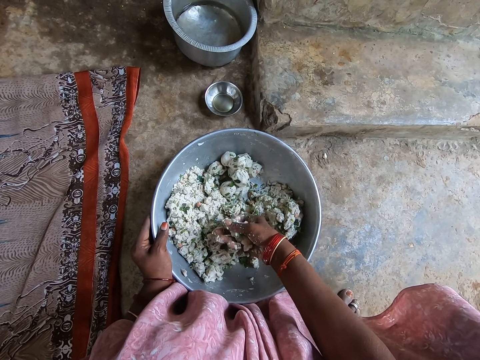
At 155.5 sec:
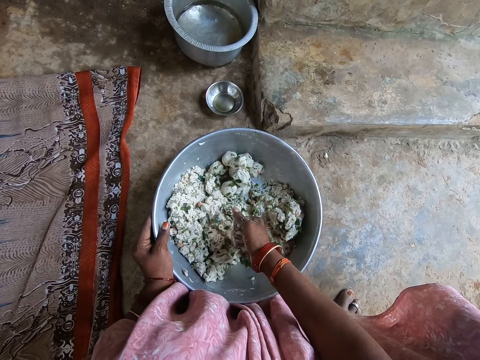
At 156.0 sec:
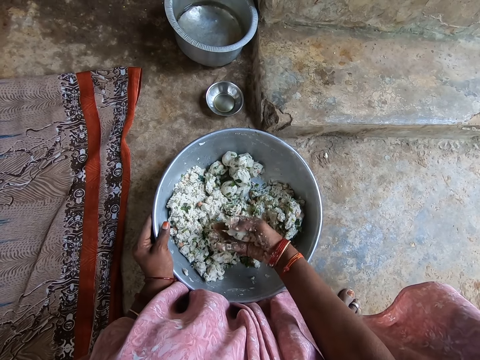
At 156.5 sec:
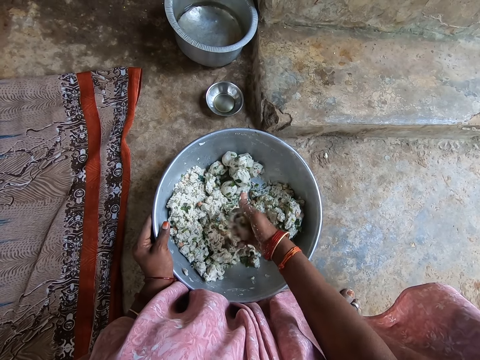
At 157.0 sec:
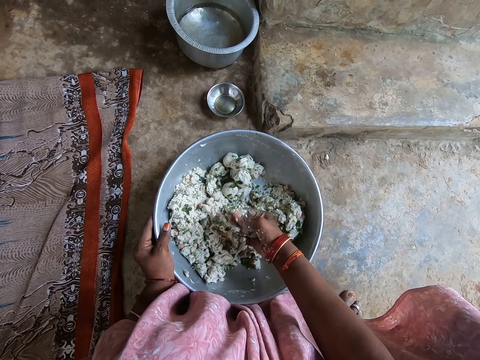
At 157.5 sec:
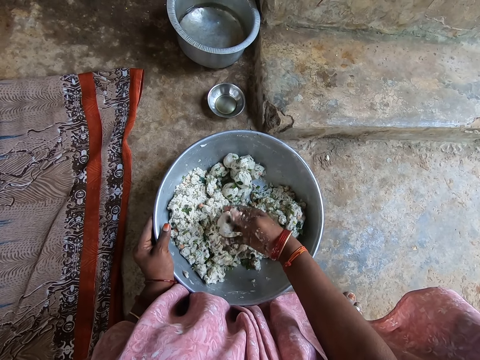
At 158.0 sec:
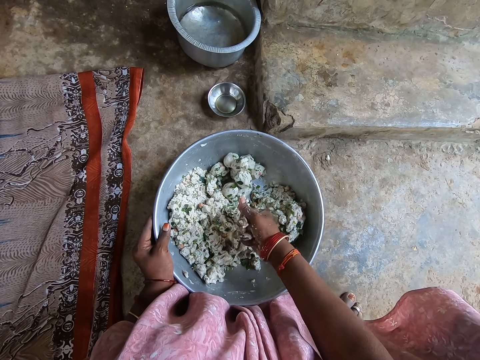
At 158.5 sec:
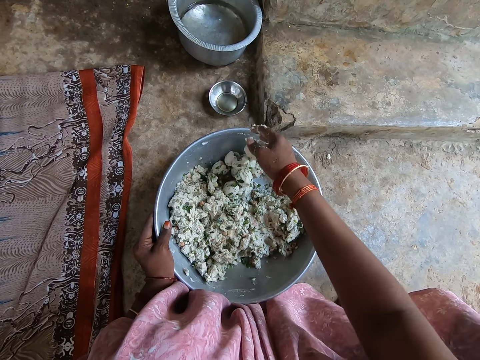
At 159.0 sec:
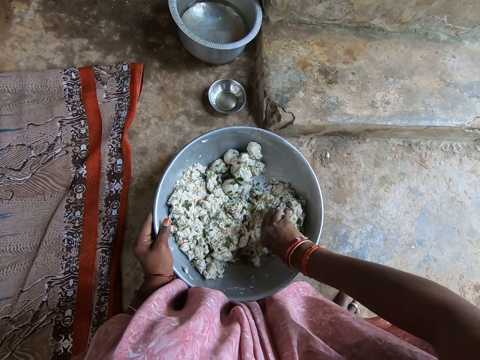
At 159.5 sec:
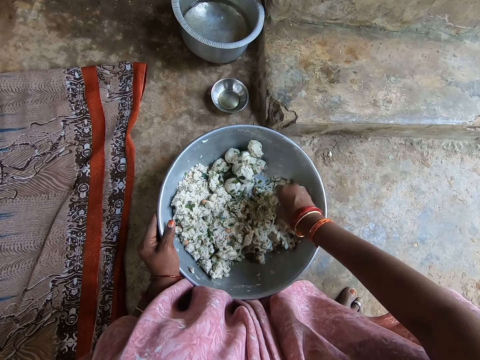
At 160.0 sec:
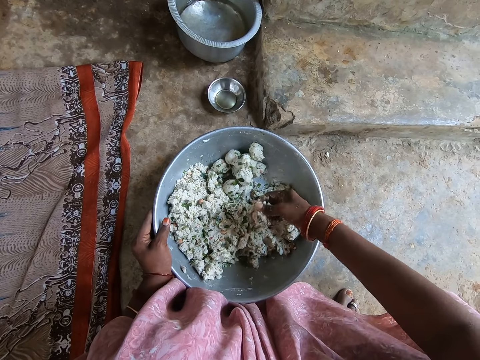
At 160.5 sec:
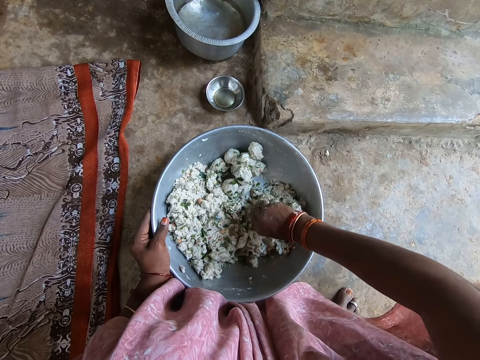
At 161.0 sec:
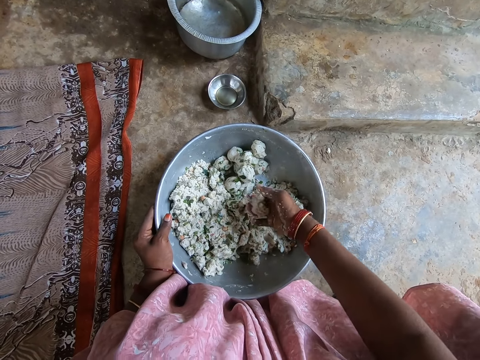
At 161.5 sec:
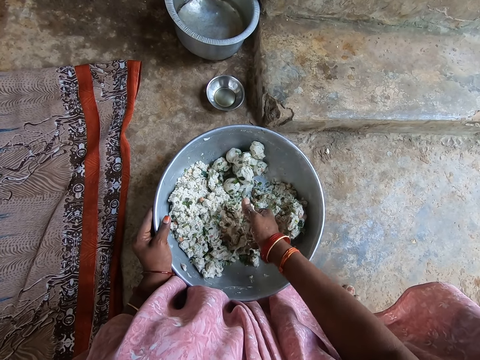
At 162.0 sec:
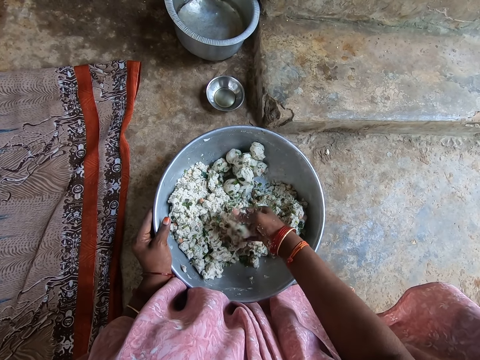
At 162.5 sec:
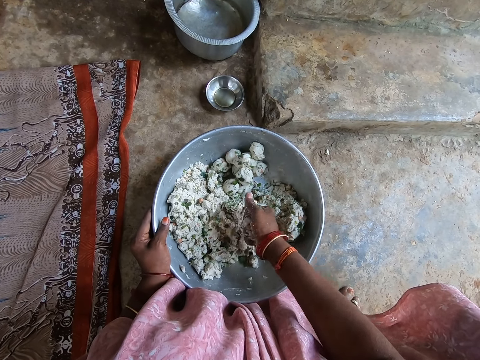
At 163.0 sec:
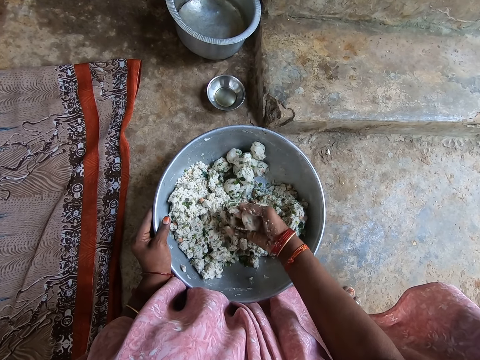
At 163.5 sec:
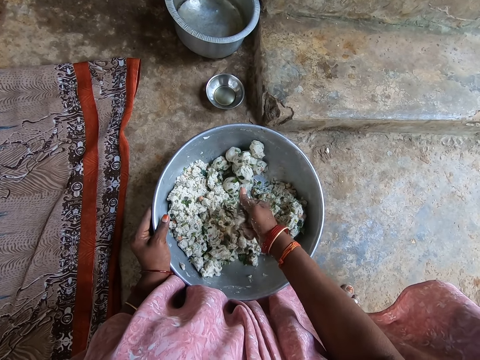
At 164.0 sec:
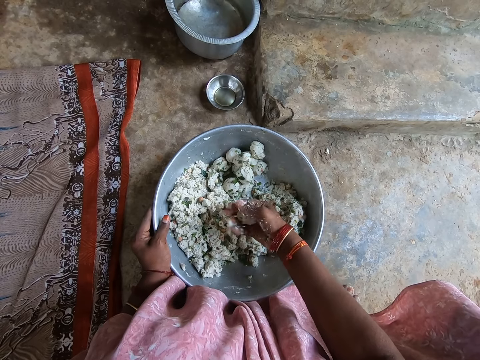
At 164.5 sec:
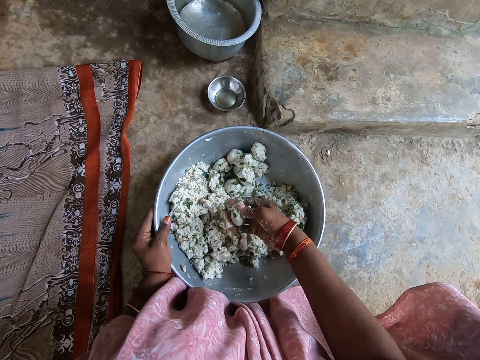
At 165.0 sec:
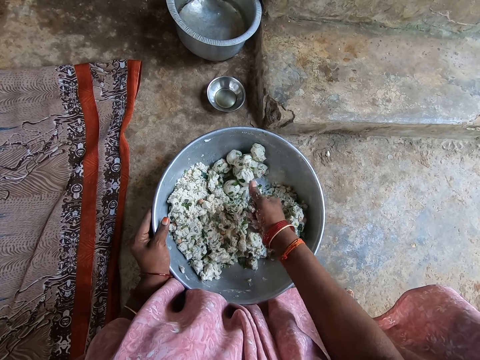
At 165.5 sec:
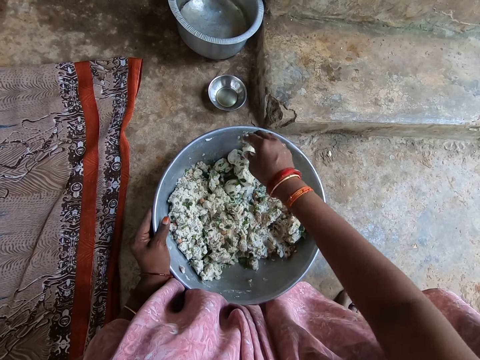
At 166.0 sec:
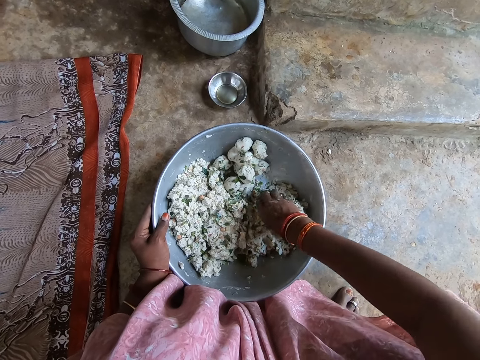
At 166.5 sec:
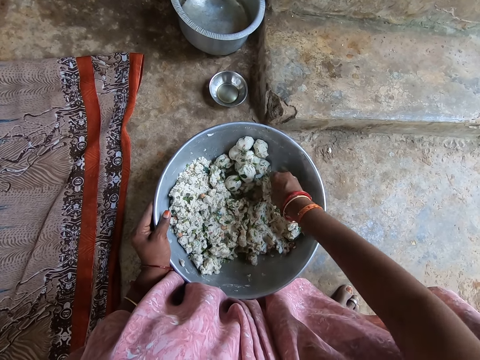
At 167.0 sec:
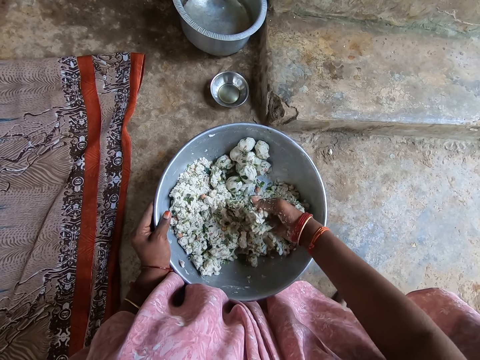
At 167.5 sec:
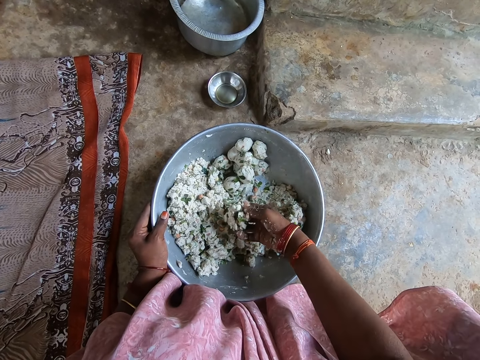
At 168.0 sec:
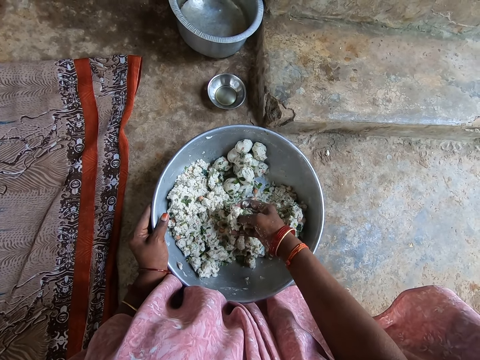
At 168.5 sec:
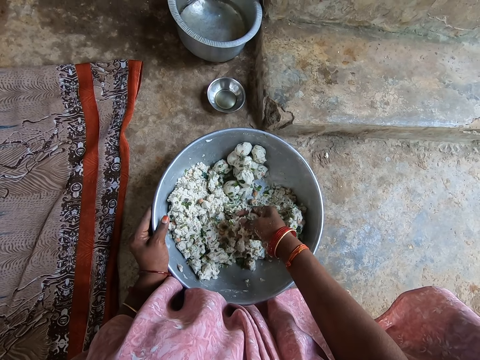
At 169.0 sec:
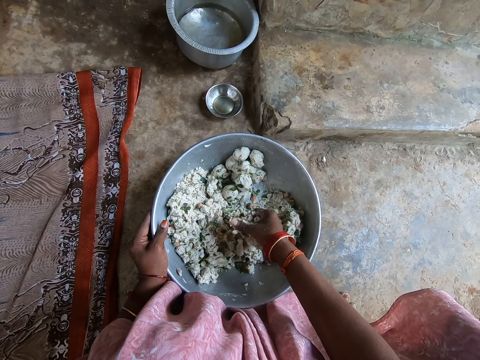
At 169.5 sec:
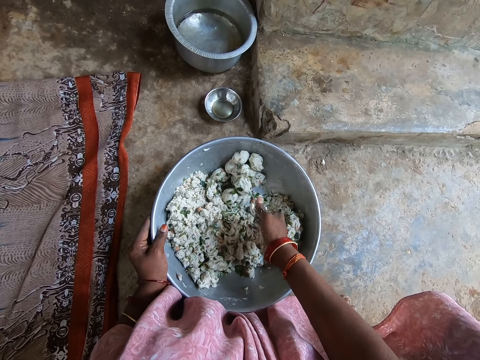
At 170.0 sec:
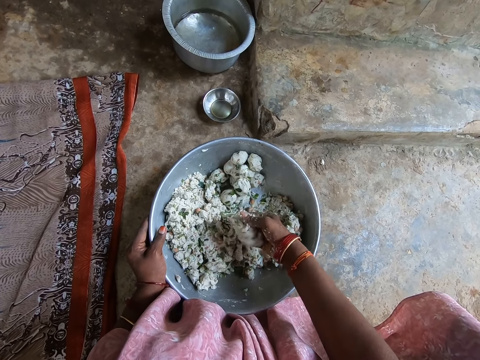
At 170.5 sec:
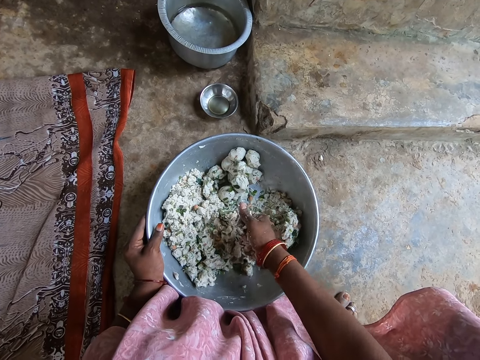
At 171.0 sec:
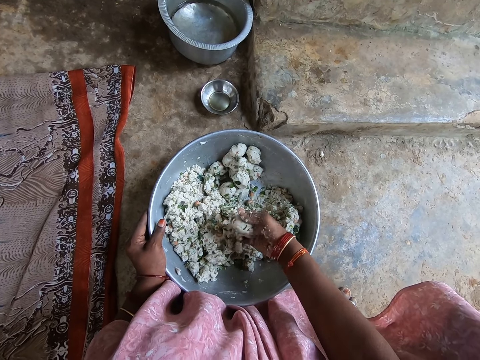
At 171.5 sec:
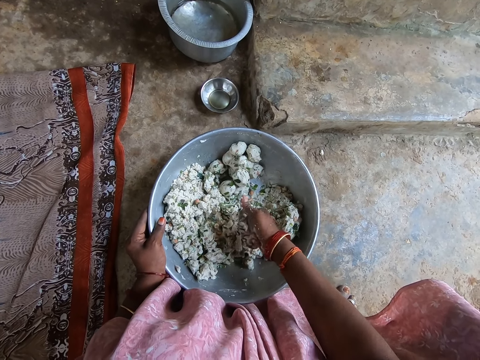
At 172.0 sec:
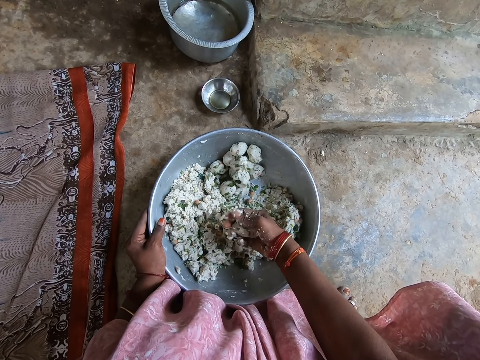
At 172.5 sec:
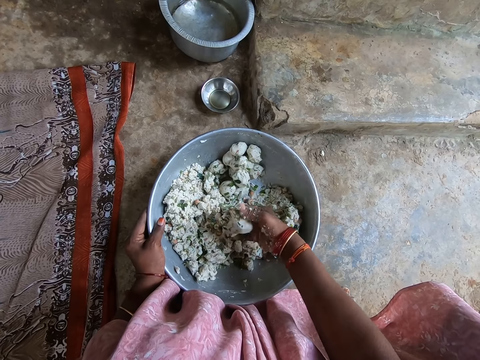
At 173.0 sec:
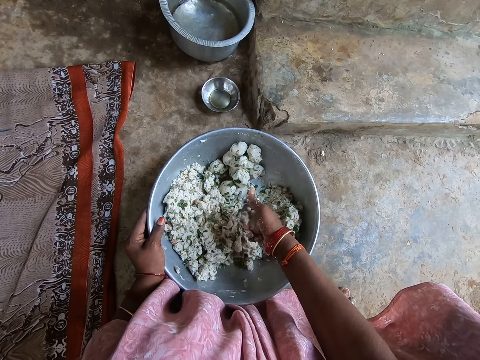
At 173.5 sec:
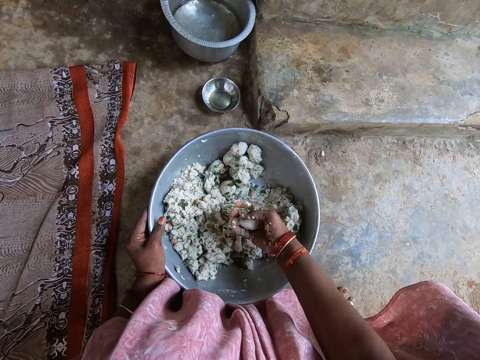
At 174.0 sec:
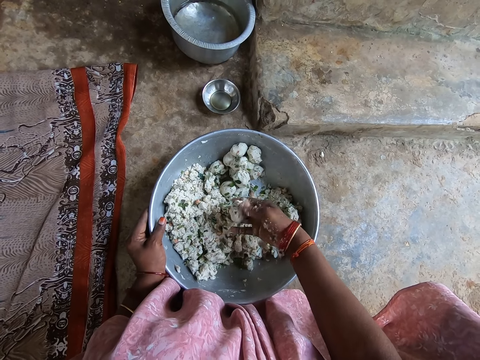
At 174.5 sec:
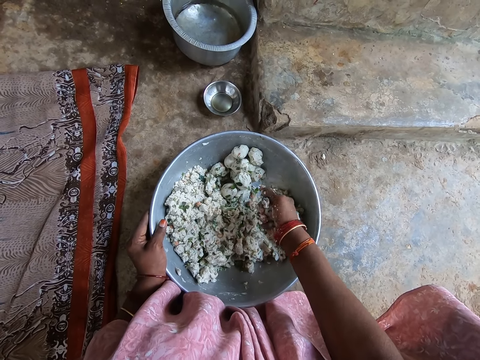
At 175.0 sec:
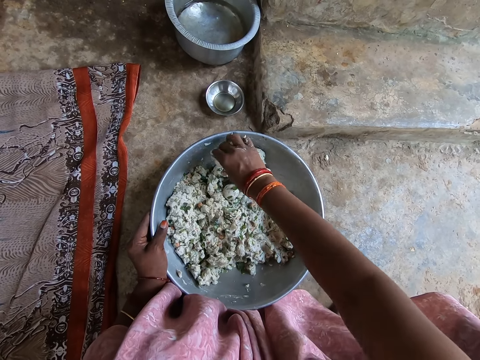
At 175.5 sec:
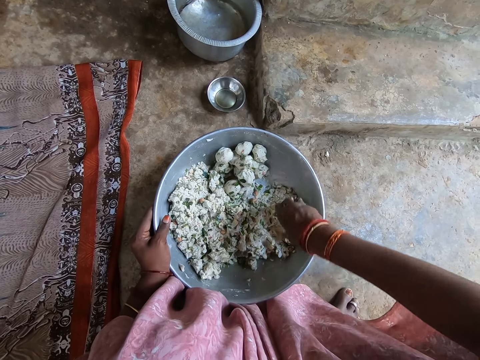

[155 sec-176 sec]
The camera wearer presses the dough repeatedly. They drop the dough, pick up the dough, and squeeze something. They press the dough repeatedly. They drop the dough, pick up the dough, and squeeze something. They cut the dough. They press the dough repeatedly. They drop the dough.

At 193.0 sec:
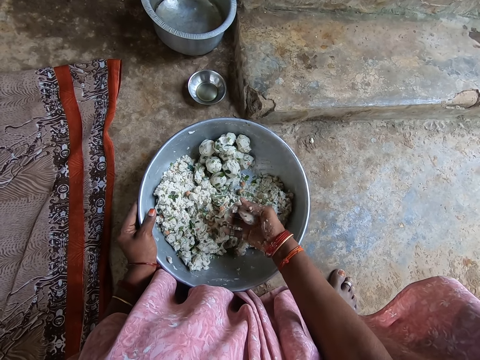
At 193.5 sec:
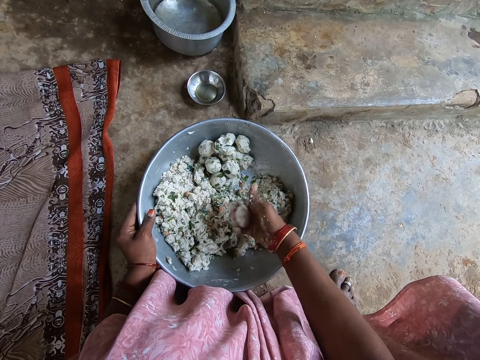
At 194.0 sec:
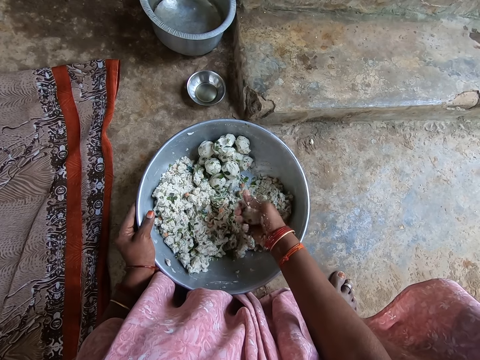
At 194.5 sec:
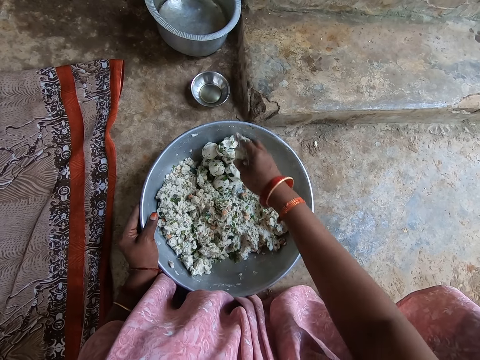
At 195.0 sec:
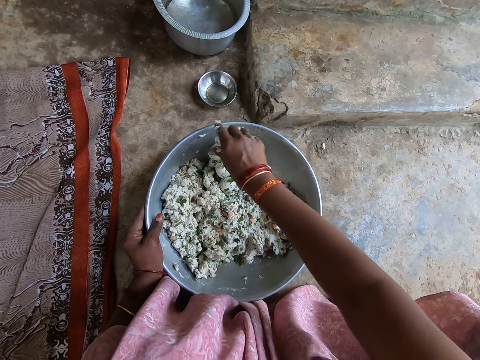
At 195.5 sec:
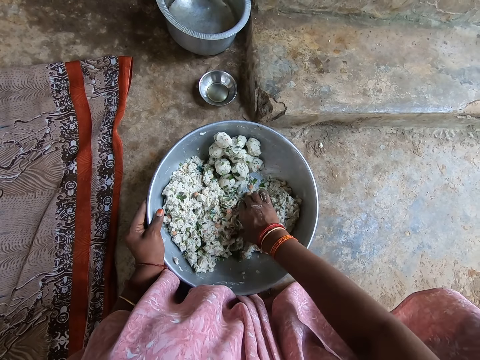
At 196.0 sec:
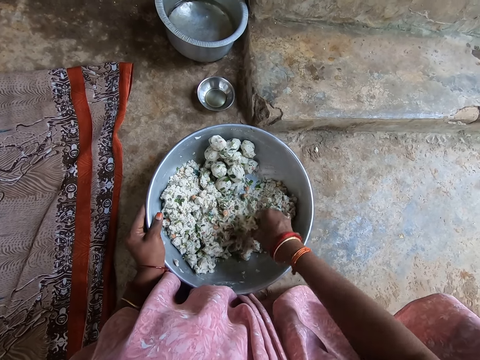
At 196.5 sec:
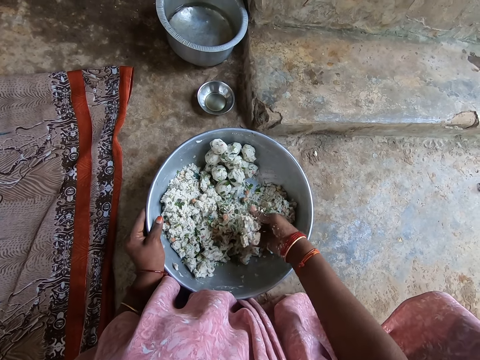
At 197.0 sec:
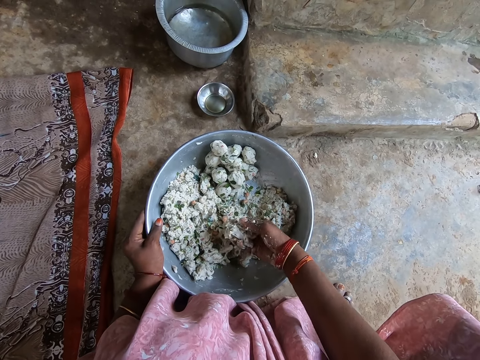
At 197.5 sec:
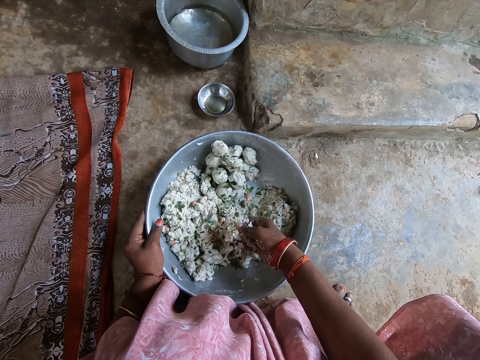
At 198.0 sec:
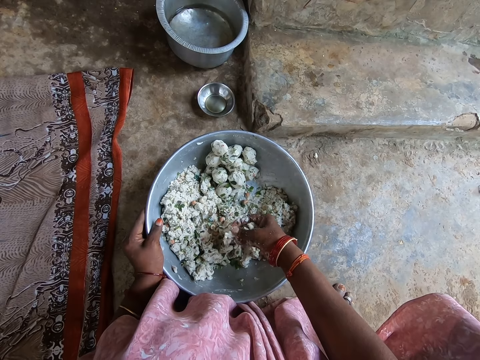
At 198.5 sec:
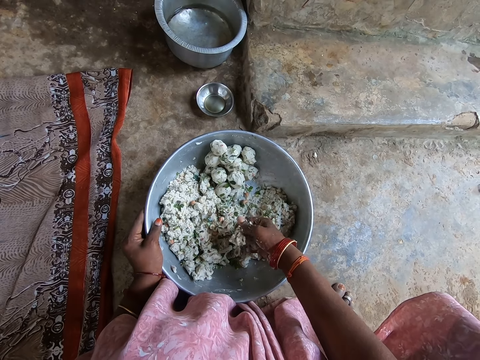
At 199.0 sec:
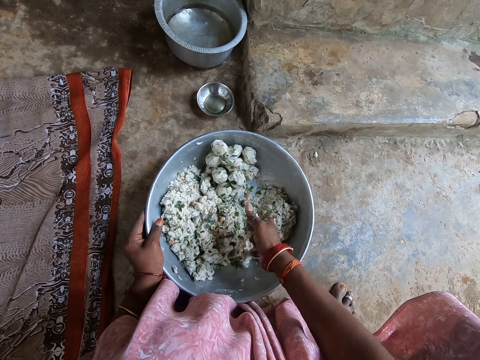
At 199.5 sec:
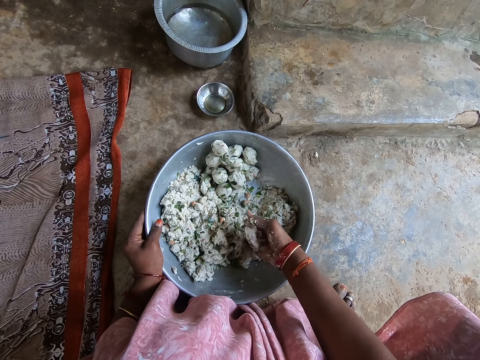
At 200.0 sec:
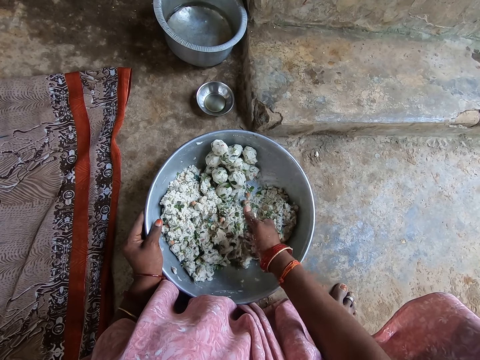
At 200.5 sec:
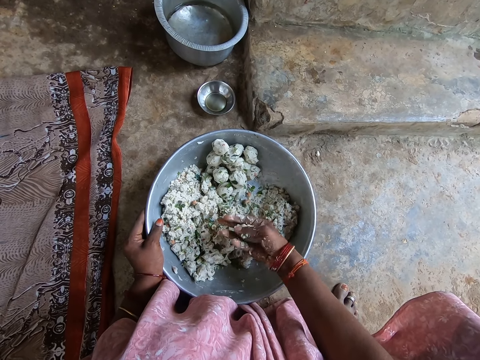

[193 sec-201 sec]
The camera wearer presses the dough. They press the dough again. They drop the dough, pick up the dough, and squeeze something. They cut the dough.
